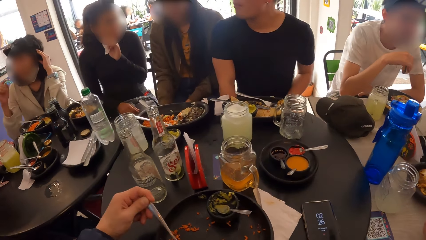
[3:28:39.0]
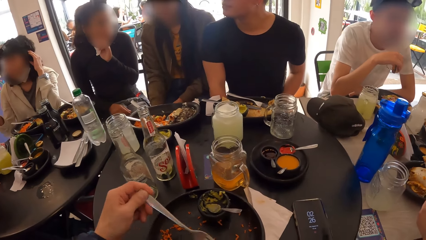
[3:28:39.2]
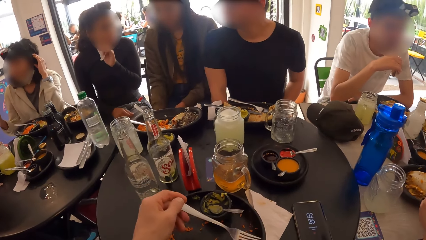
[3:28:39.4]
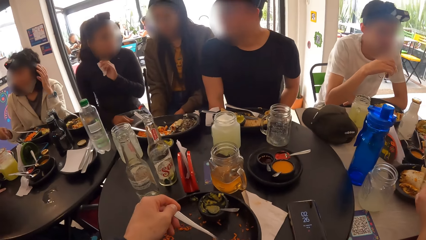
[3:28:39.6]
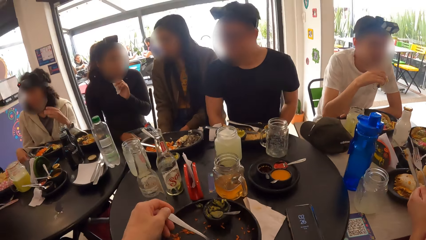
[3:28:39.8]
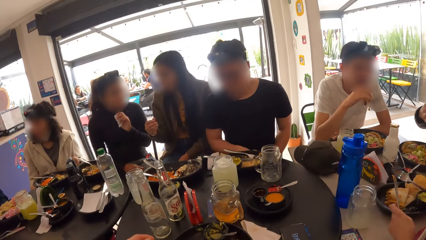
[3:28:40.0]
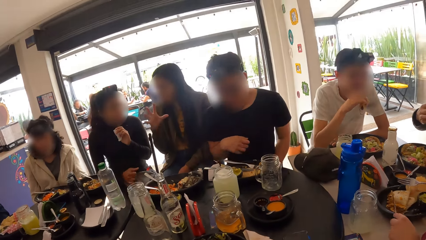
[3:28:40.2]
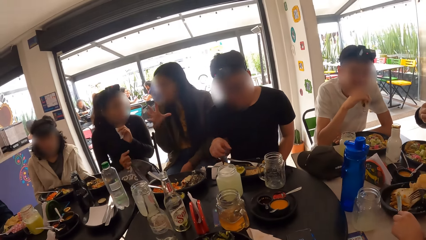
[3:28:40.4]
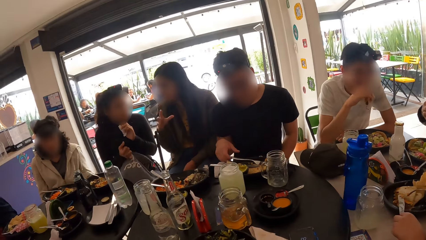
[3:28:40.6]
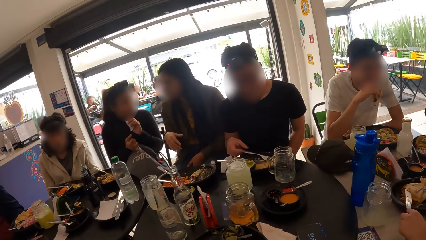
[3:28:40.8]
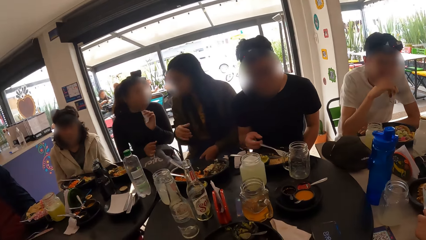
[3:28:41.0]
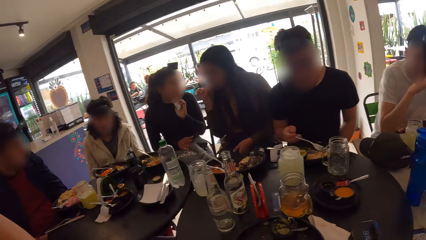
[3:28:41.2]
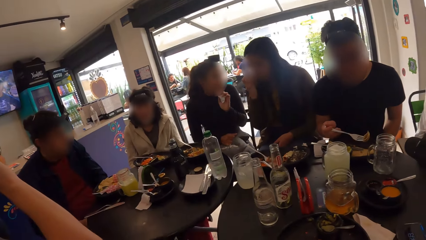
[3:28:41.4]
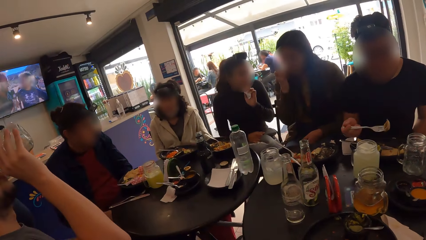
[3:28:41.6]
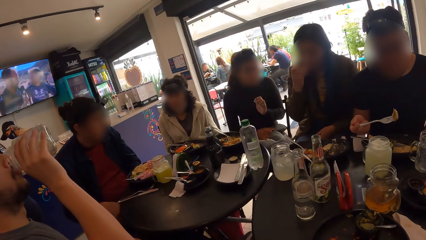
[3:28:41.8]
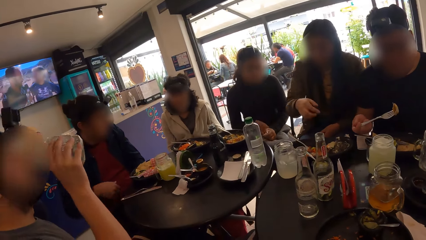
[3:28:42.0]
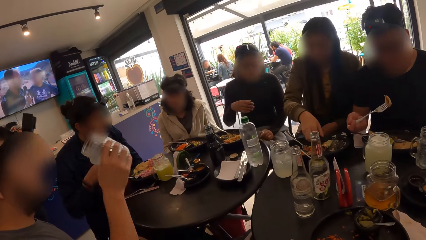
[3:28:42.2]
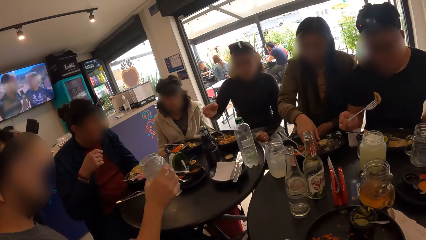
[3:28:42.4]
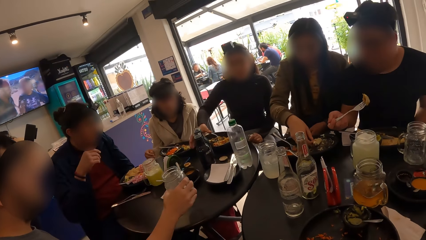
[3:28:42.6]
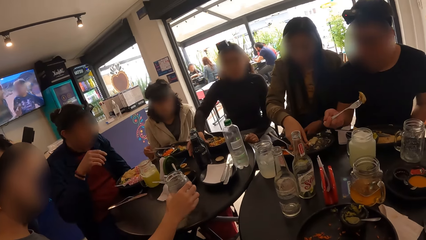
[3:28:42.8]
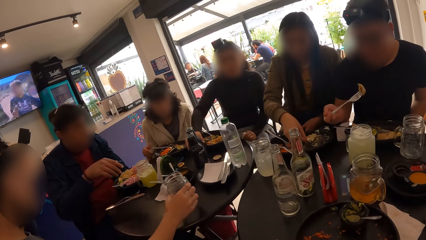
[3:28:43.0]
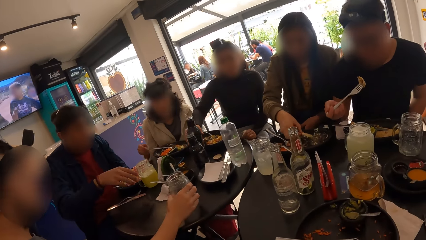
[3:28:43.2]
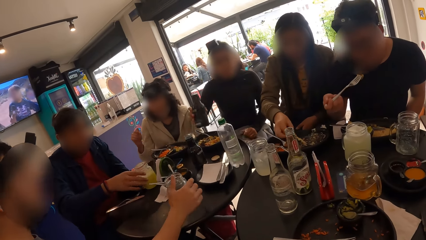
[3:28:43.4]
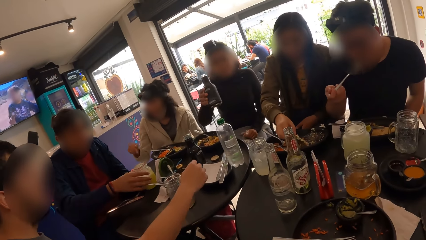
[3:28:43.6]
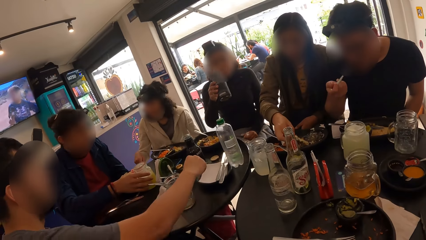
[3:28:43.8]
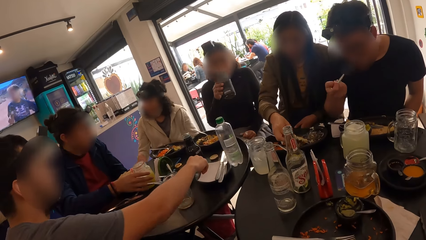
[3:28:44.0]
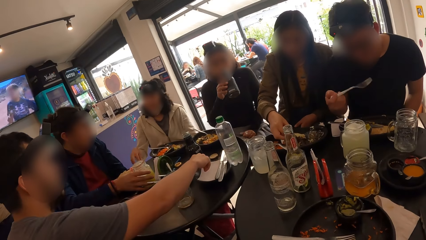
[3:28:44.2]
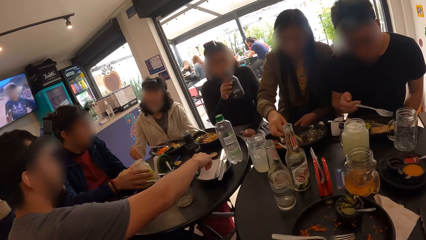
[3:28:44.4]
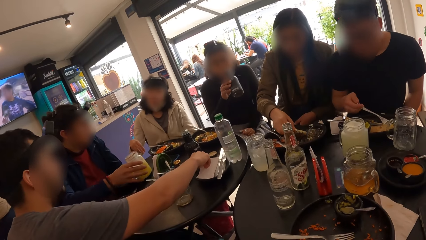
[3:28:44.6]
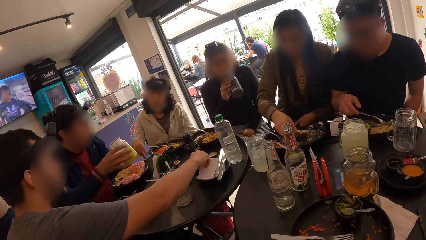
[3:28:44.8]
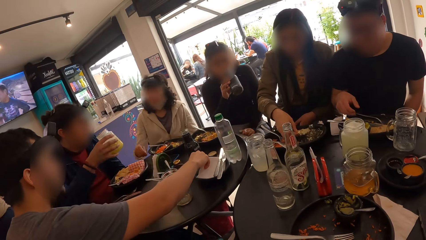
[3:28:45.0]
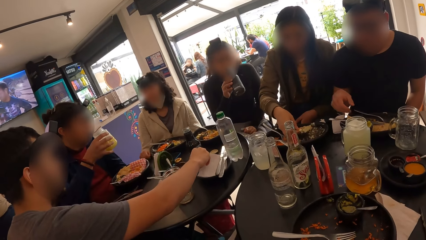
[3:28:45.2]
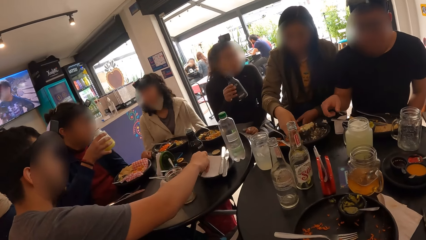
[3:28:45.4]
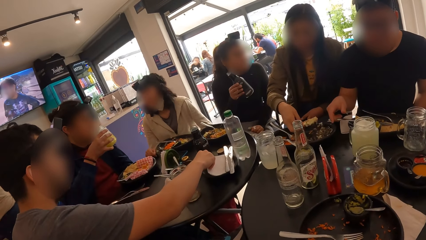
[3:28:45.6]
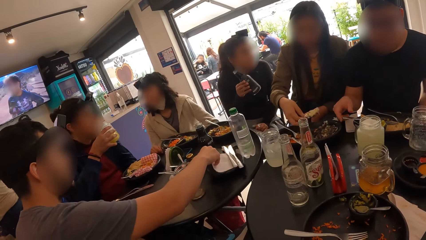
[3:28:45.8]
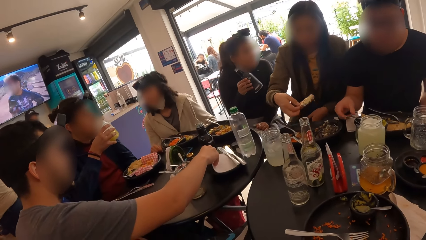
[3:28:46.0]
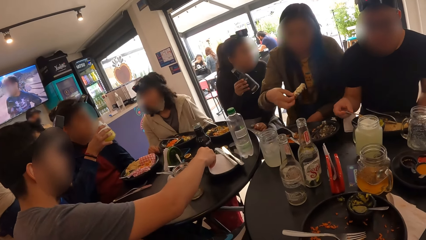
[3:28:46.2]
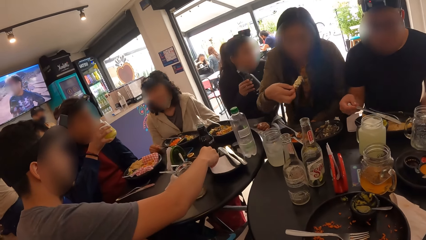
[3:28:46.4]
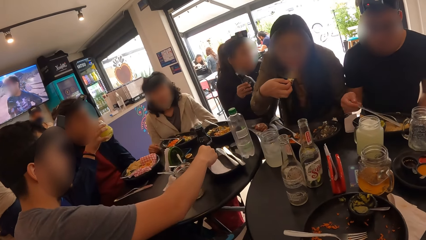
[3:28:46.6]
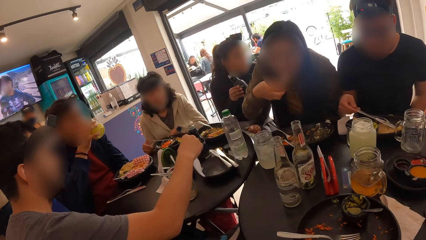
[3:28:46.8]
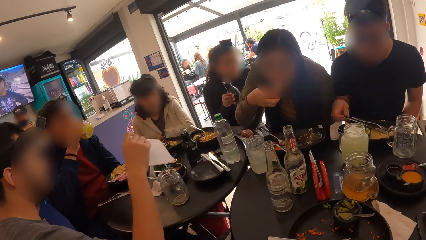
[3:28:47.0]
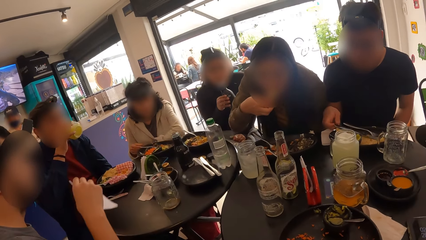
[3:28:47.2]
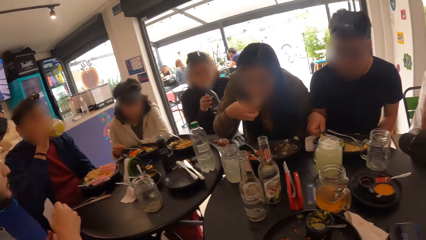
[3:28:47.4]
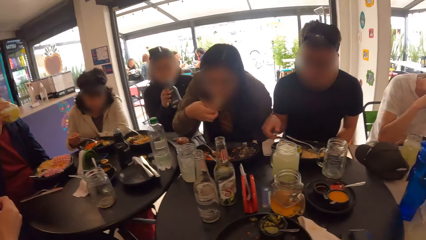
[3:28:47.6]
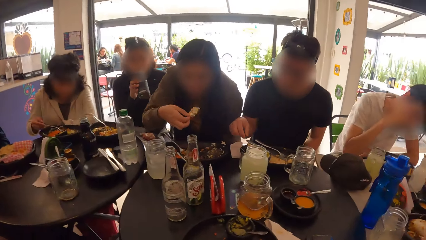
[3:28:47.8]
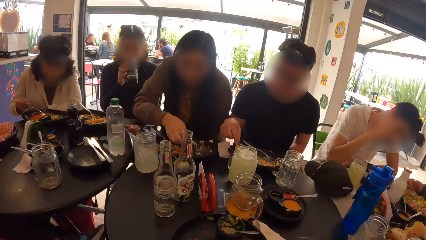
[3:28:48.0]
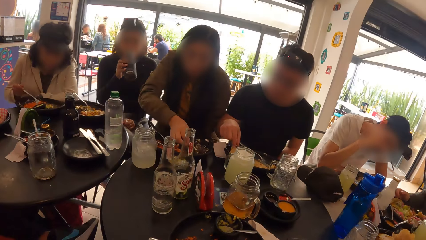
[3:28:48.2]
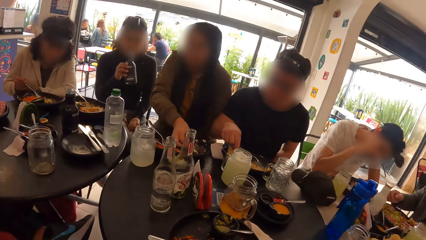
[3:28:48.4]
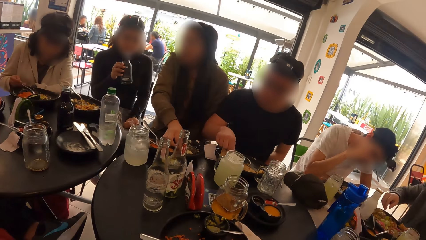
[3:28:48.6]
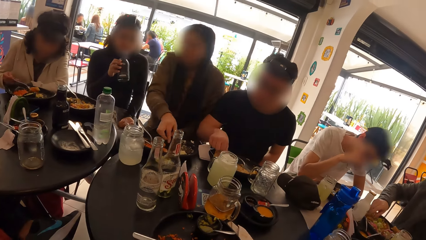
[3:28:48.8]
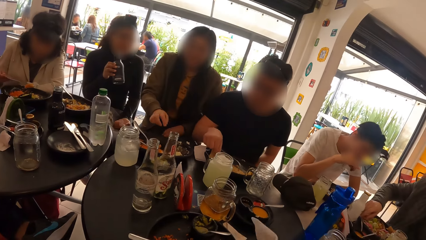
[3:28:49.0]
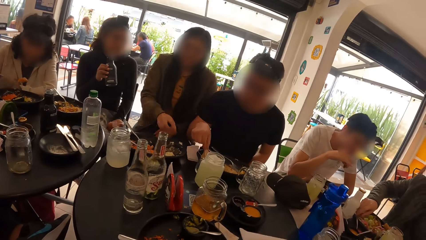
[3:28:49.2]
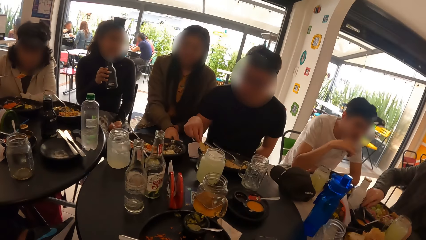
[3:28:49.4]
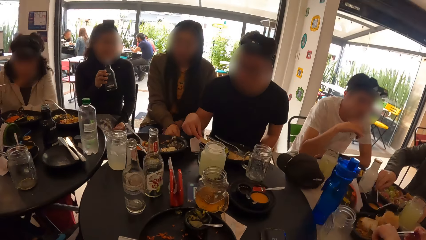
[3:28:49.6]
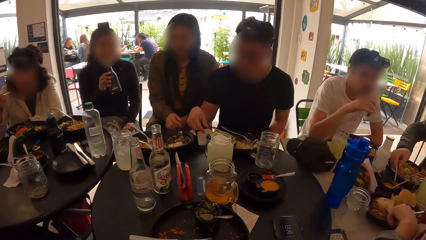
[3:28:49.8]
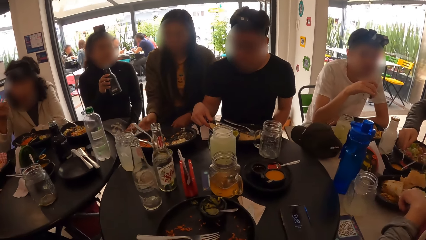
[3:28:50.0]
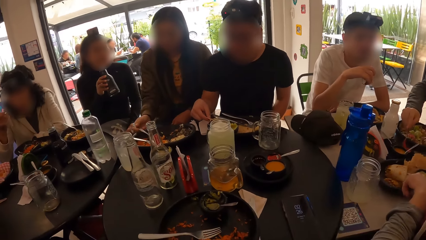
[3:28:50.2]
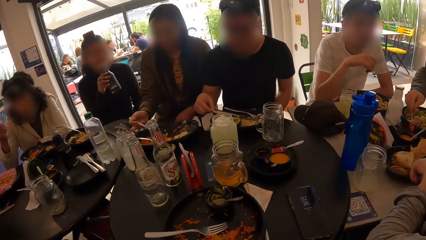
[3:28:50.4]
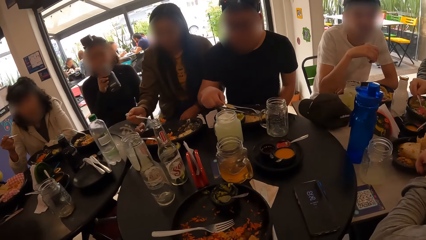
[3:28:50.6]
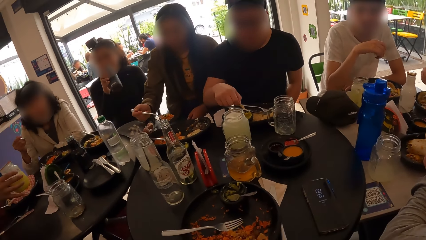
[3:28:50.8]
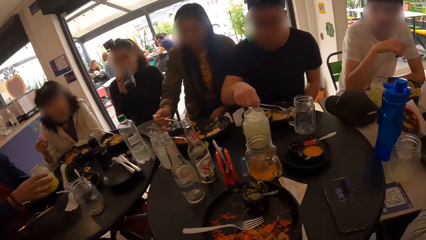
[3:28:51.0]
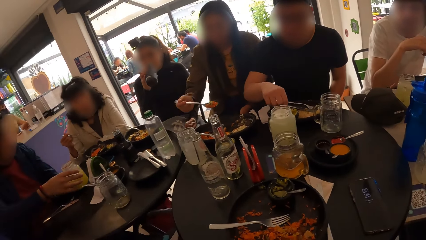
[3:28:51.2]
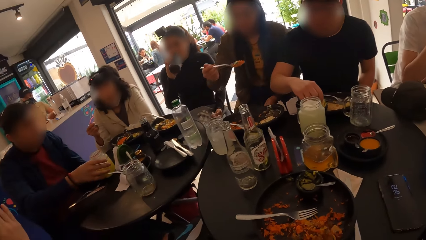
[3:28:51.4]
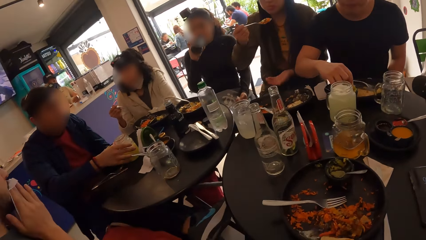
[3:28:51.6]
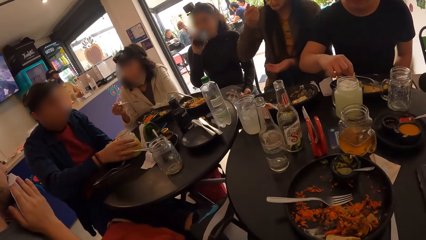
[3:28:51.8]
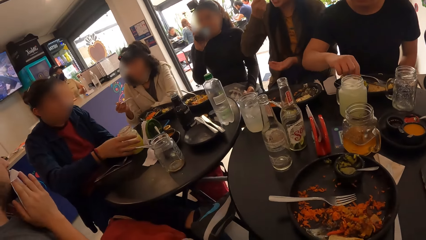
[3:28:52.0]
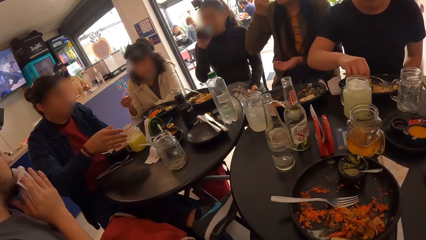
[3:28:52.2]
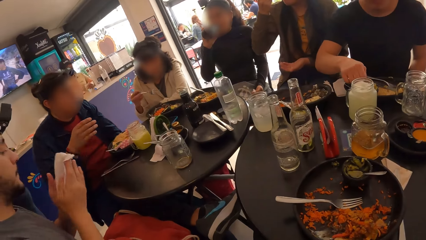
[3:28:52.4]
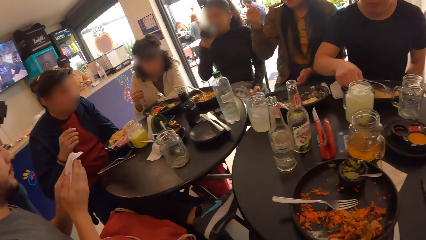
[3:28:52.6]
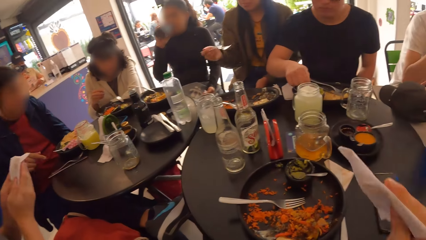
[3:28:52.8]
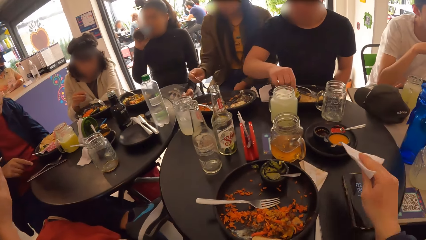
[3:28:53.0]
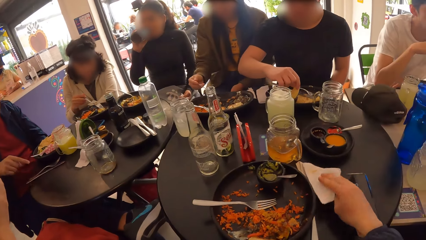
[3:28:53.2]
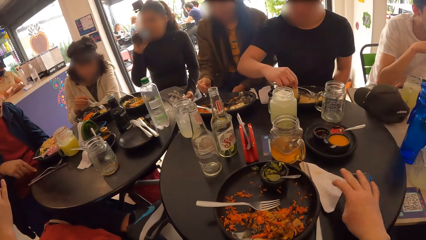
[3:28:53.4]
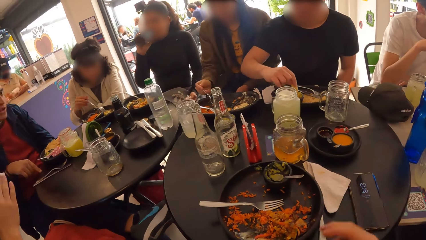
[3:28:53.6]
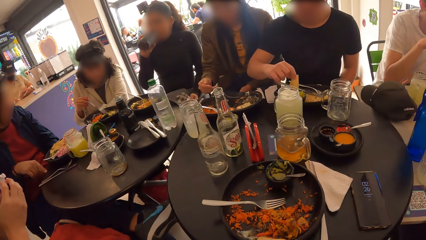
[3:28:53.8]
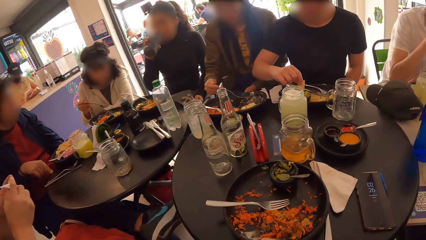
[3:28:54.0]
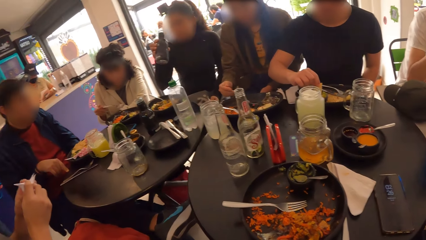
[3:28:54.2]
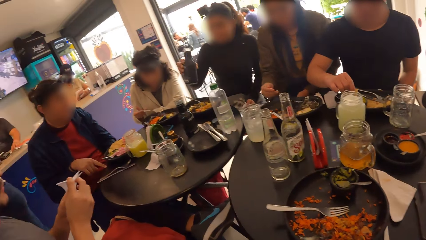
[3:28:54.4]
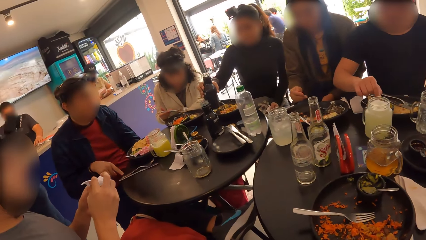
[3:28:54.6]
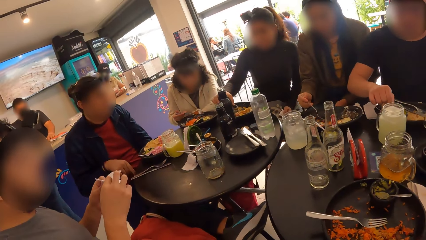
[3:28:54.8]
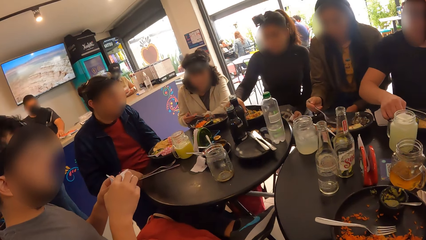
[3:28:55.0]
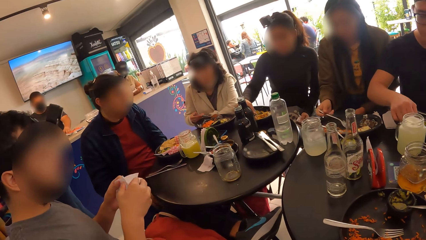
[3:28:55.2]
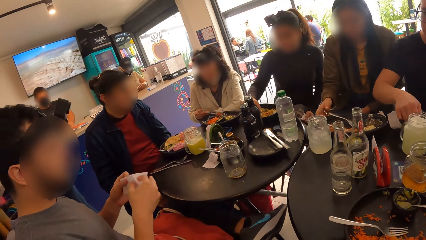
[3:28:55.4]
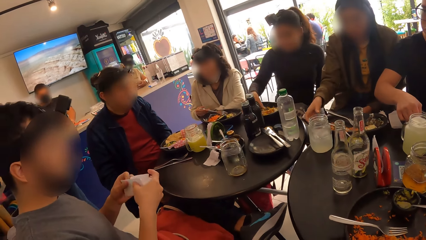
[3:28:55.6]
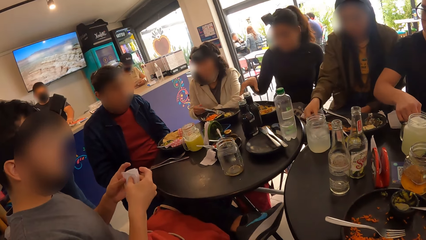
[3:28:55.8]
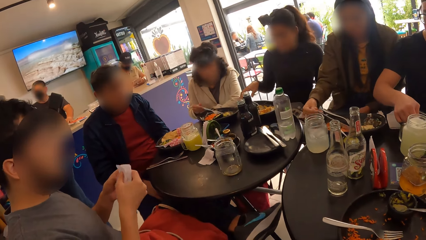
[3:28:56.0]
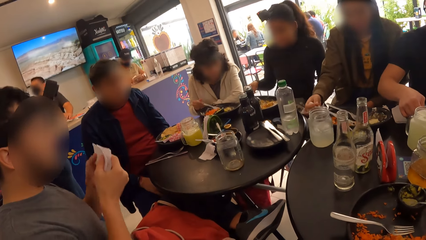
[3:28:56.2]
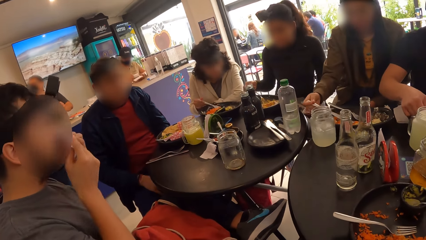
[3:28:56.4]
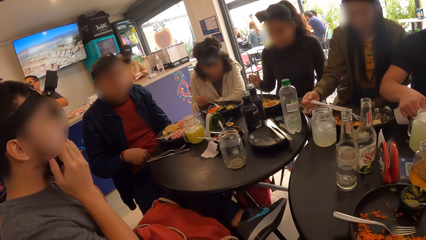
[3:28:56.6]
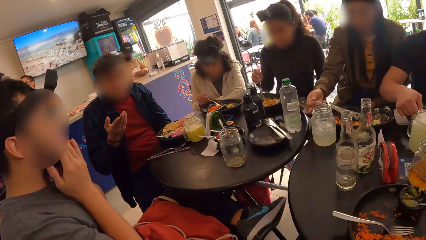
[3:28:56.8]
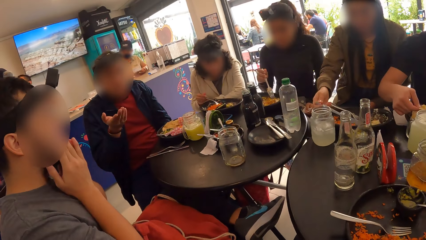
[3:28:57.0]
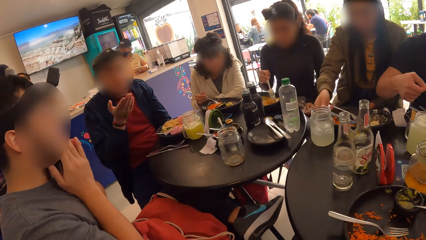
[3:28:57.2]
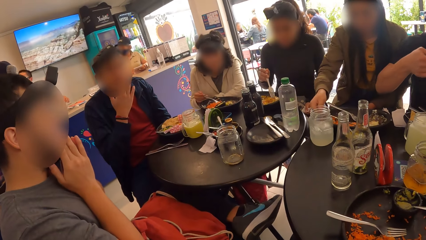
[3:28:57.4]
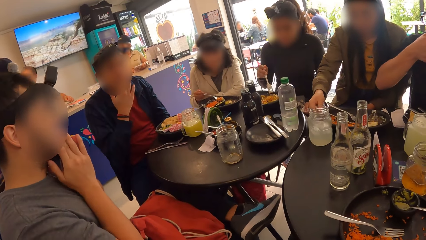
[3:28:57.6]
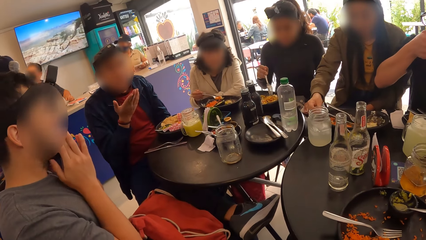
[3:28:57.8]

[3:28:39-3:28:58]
The camera wearer looks around. A man drops the glass cup on the table with his right hand. A woman picks the water bottle from the table with her right hand. The man picks a serviette paper from a plate on the table with his right hand. Another man picks the glass cup from the table with his right hand. The second man drinks from the glass cup with his right hand. The camera wearer picks the serviette paper from the table with her right hand. She wipes her mouth with the serviette paper in her right hand. The woman drinks from the water bottle in her right hand. The first man cleans his mouth with the serviette paper in his hands. The camera wearer drops the serviette paper on the table with her right hand. She looks around. The woman drops the water bottle on the table with her right hand.
